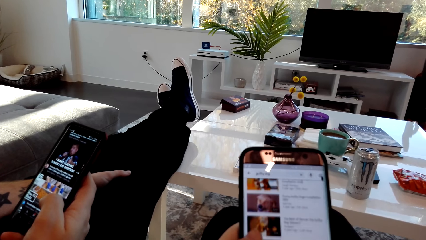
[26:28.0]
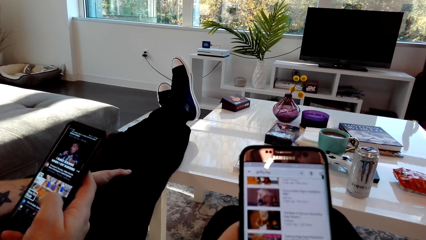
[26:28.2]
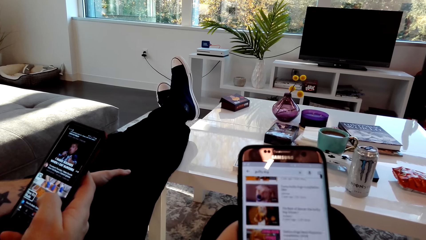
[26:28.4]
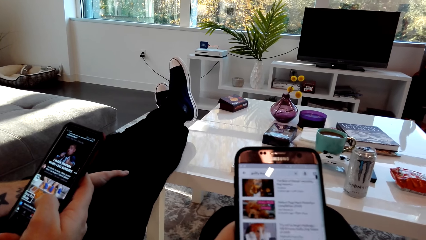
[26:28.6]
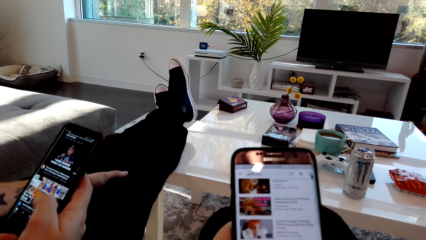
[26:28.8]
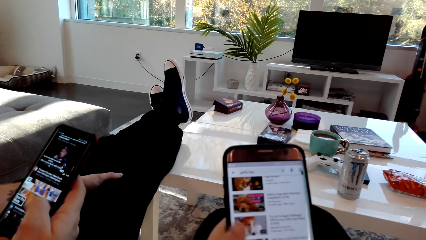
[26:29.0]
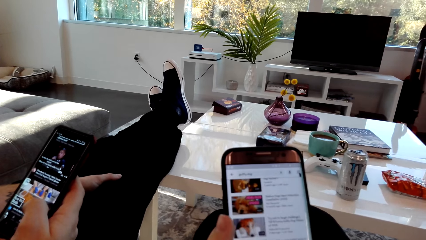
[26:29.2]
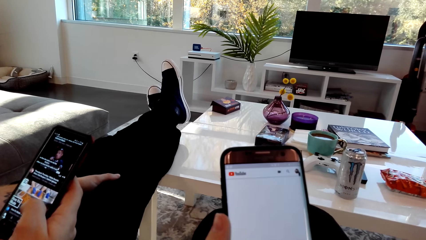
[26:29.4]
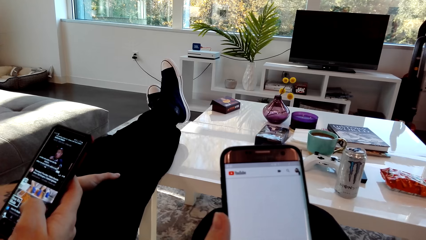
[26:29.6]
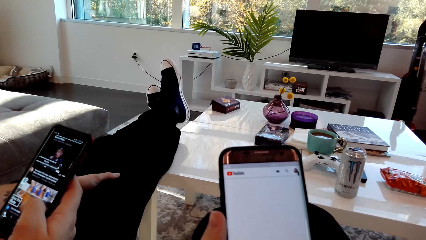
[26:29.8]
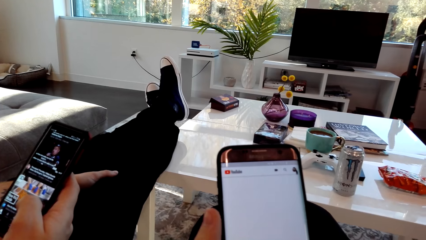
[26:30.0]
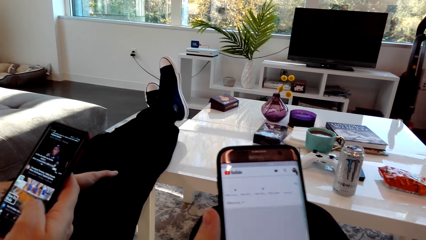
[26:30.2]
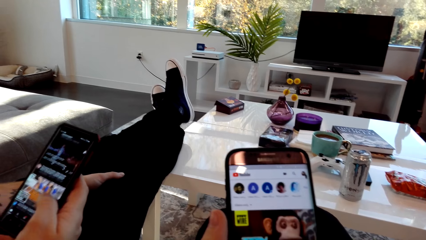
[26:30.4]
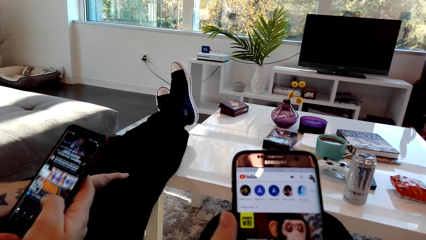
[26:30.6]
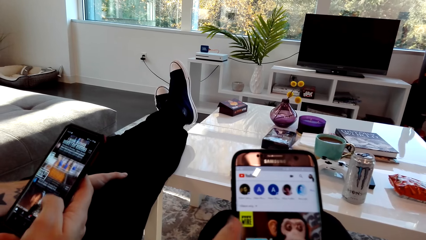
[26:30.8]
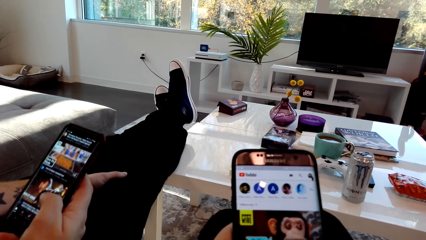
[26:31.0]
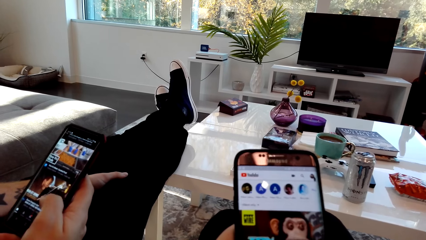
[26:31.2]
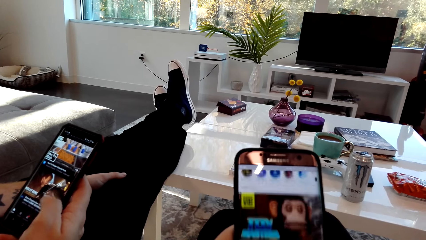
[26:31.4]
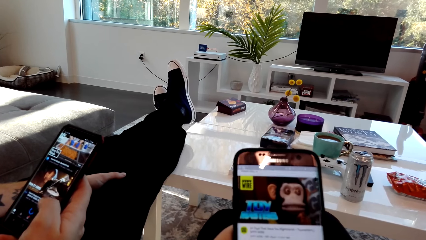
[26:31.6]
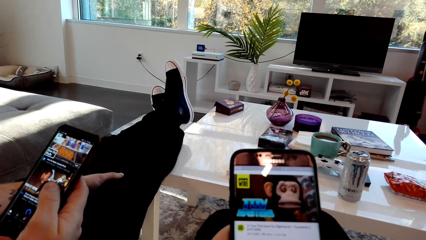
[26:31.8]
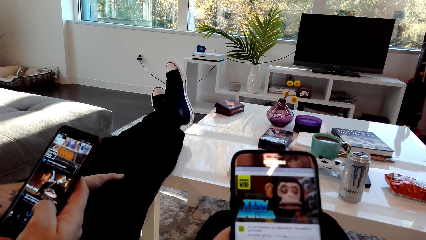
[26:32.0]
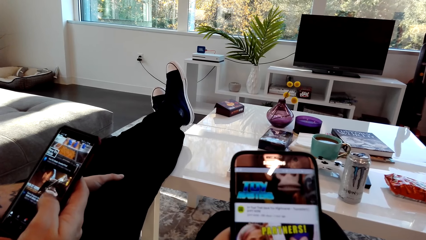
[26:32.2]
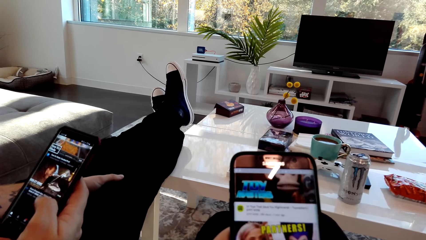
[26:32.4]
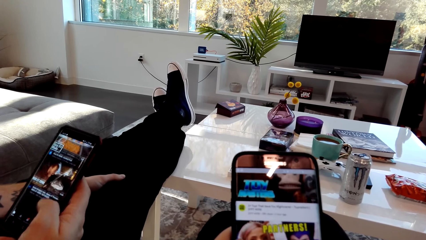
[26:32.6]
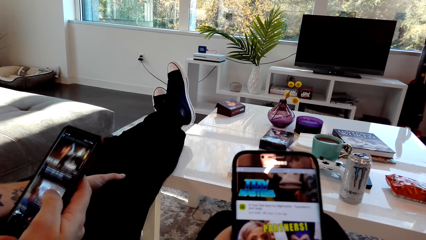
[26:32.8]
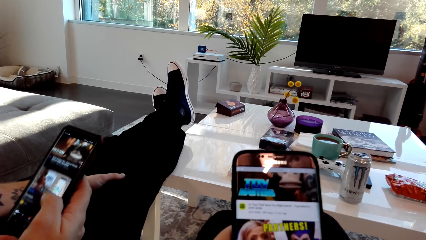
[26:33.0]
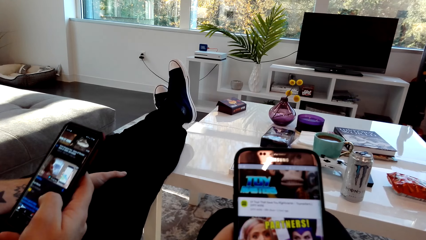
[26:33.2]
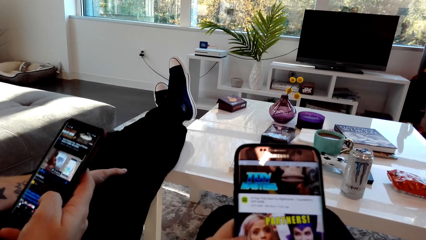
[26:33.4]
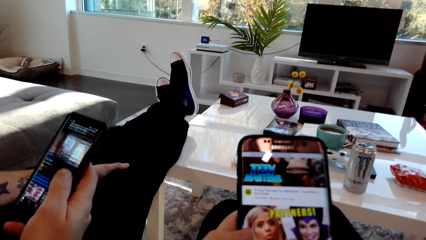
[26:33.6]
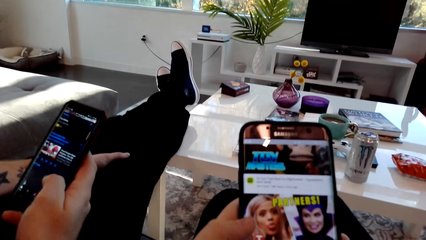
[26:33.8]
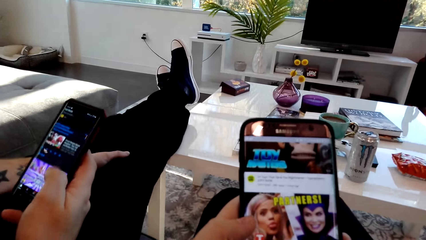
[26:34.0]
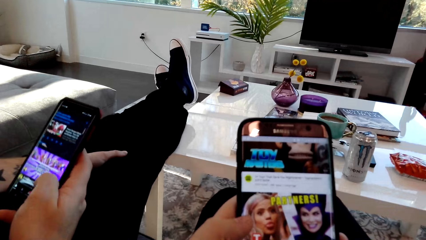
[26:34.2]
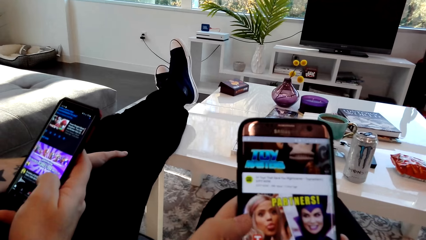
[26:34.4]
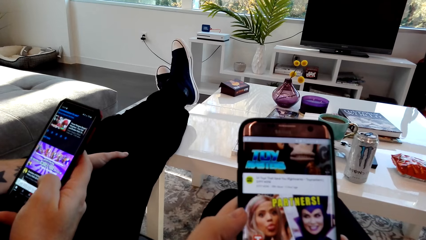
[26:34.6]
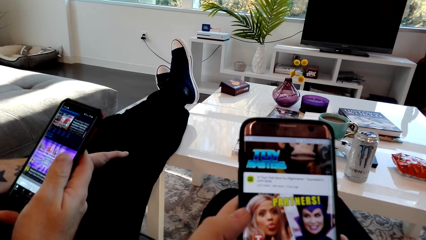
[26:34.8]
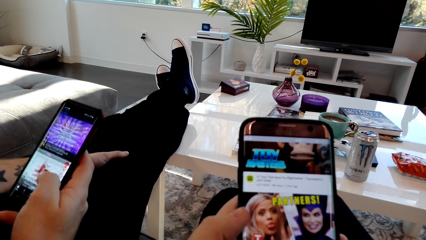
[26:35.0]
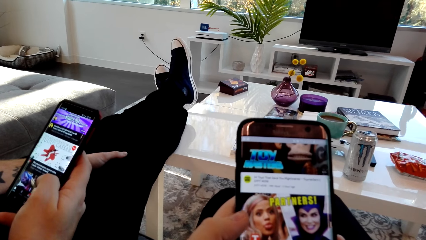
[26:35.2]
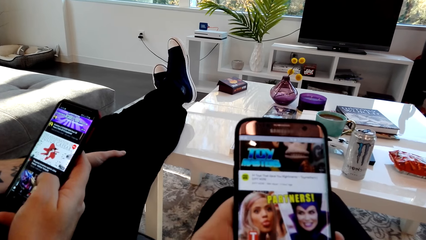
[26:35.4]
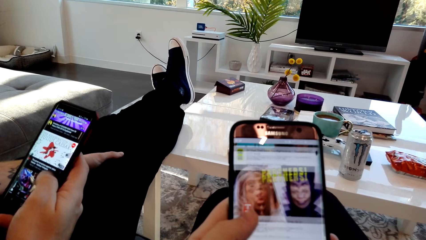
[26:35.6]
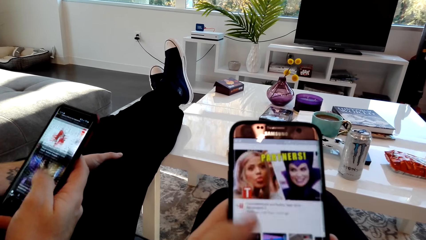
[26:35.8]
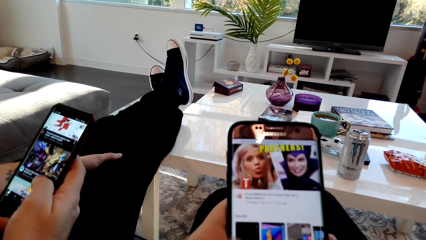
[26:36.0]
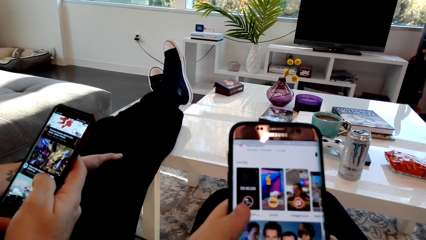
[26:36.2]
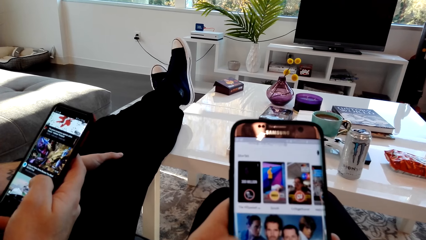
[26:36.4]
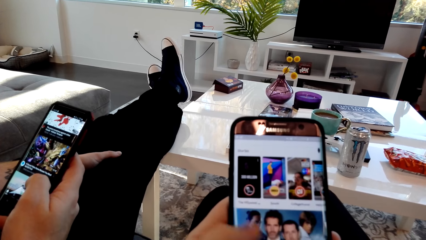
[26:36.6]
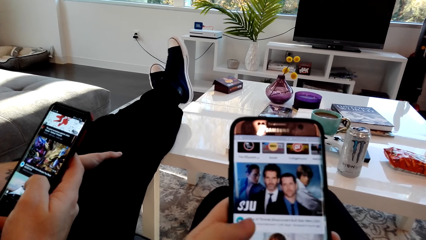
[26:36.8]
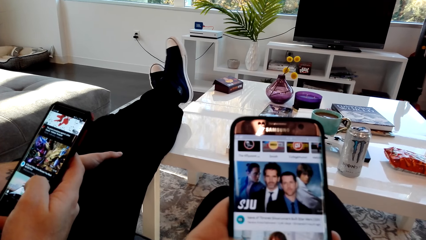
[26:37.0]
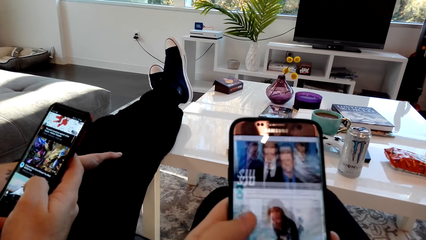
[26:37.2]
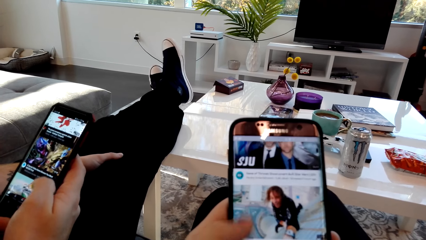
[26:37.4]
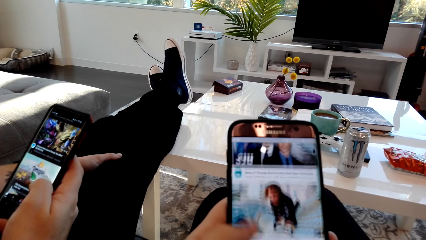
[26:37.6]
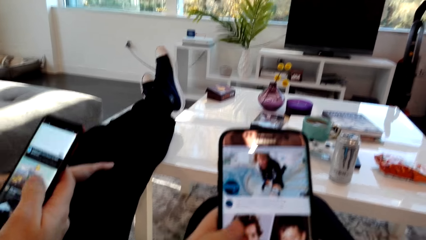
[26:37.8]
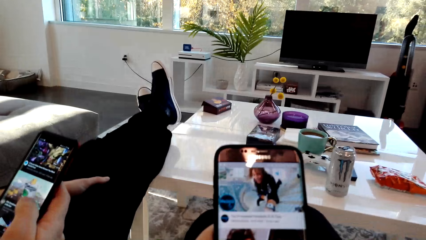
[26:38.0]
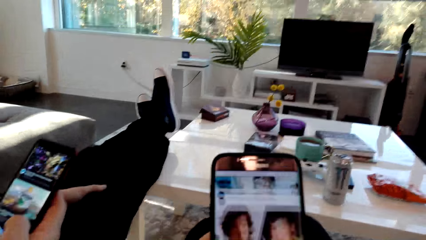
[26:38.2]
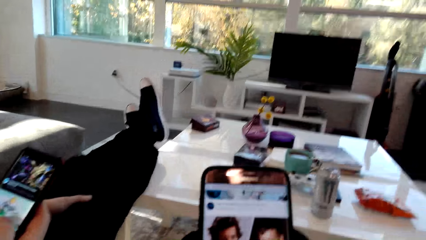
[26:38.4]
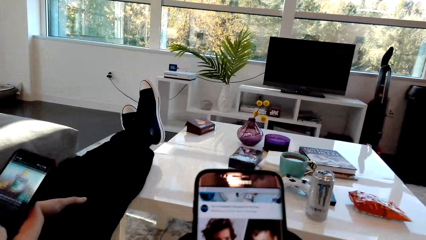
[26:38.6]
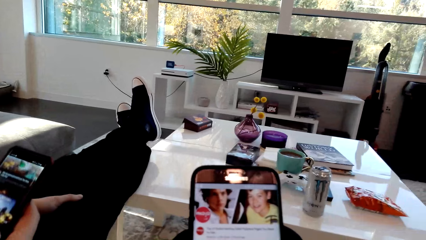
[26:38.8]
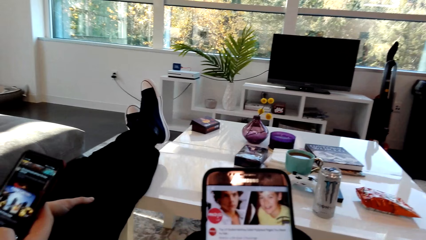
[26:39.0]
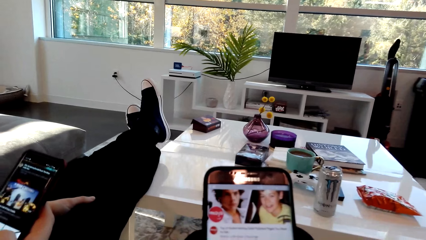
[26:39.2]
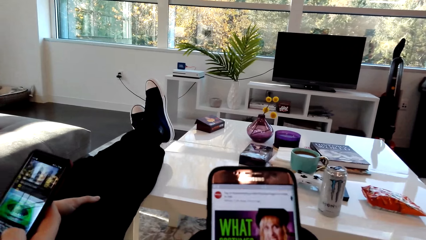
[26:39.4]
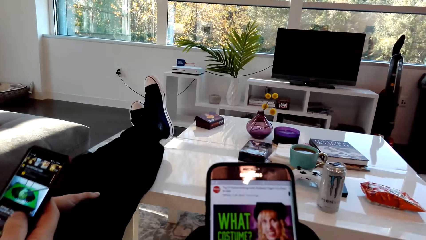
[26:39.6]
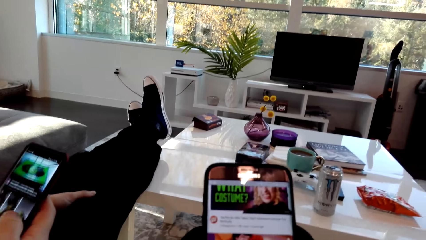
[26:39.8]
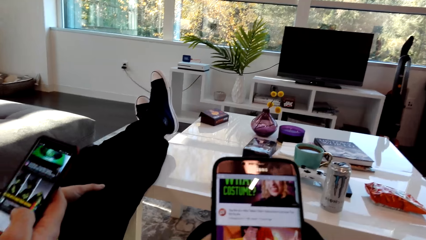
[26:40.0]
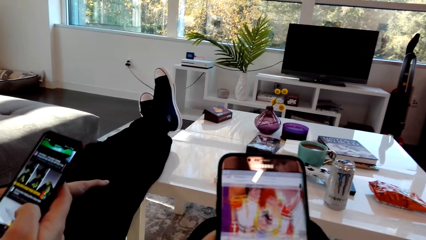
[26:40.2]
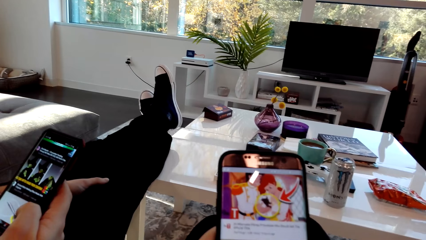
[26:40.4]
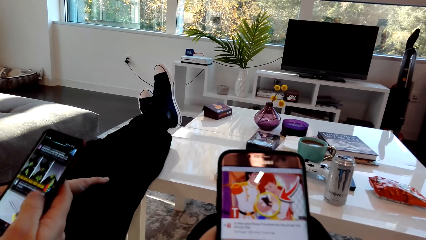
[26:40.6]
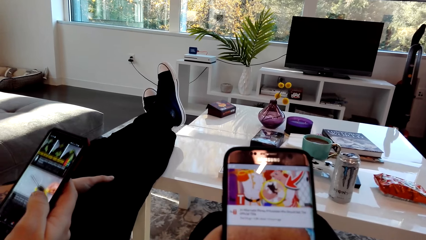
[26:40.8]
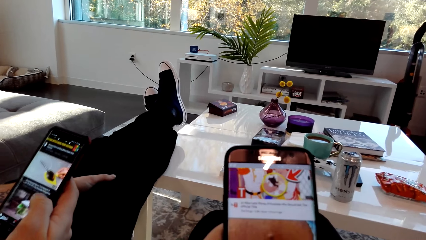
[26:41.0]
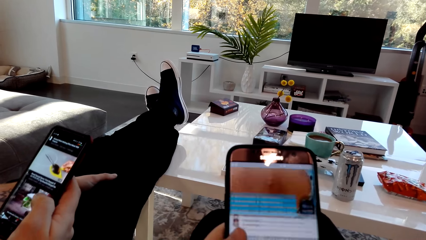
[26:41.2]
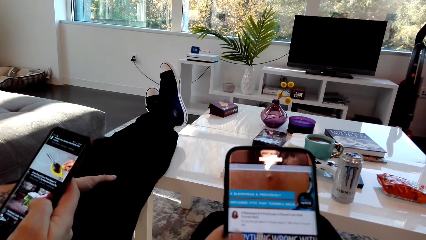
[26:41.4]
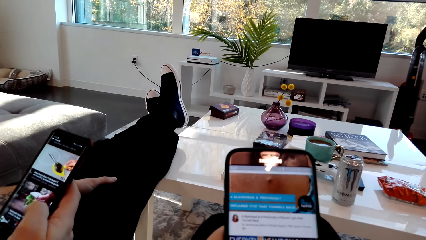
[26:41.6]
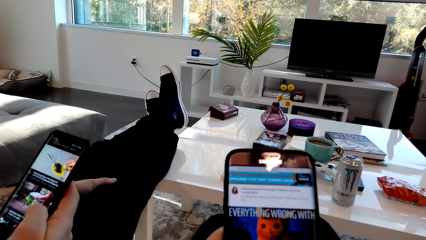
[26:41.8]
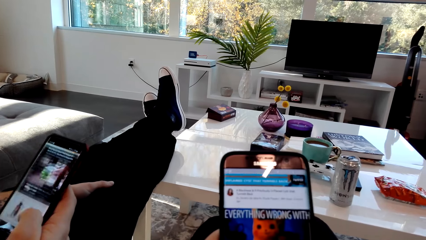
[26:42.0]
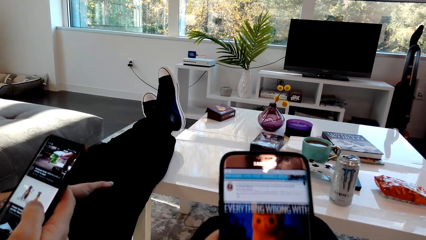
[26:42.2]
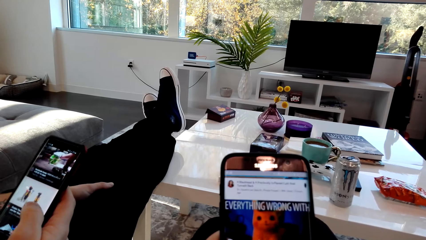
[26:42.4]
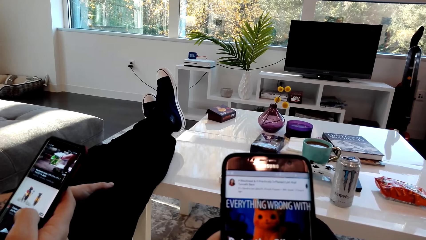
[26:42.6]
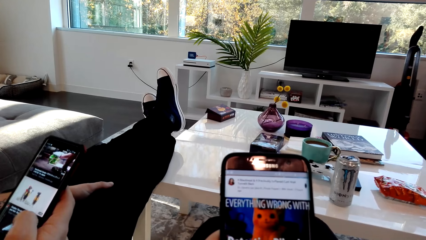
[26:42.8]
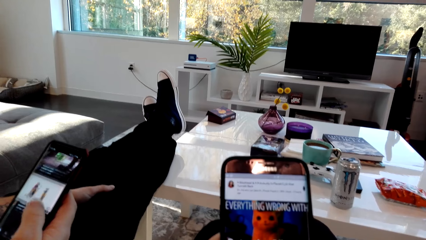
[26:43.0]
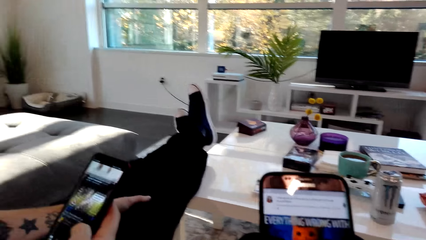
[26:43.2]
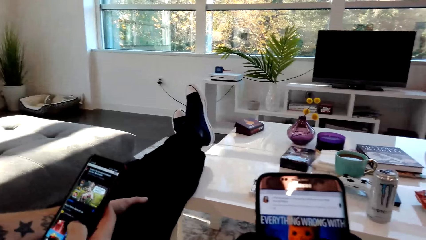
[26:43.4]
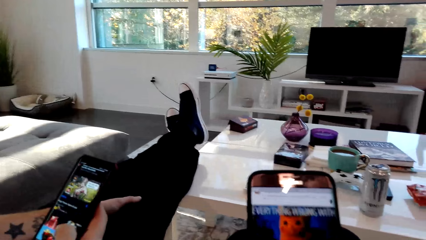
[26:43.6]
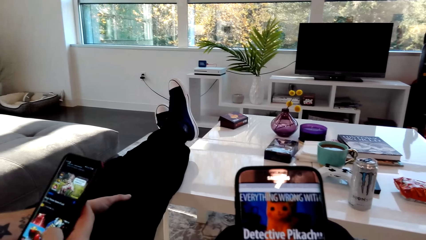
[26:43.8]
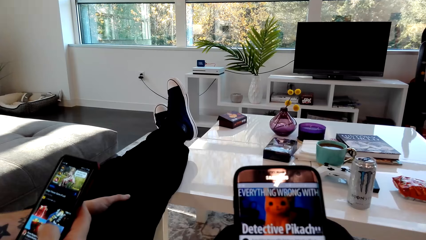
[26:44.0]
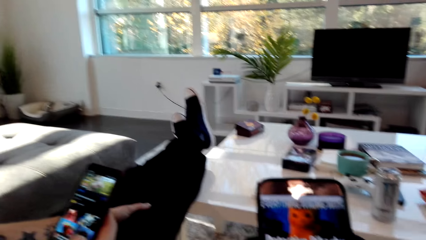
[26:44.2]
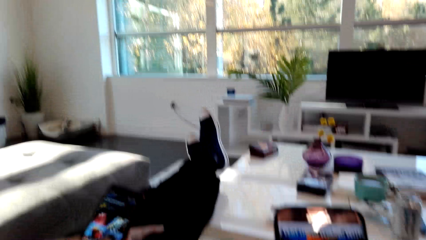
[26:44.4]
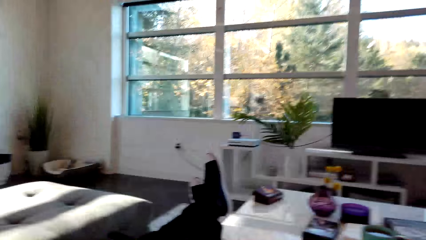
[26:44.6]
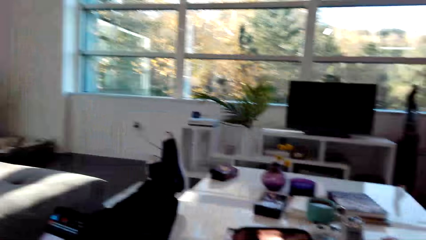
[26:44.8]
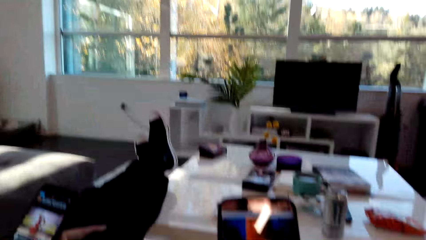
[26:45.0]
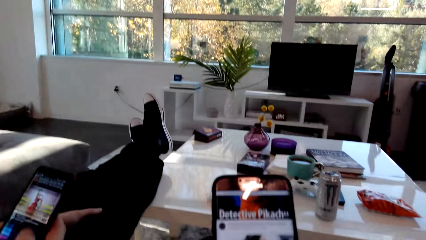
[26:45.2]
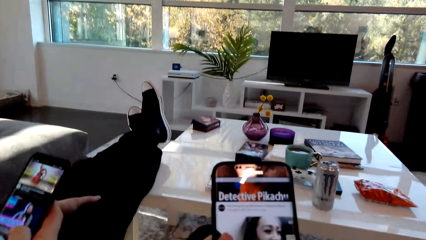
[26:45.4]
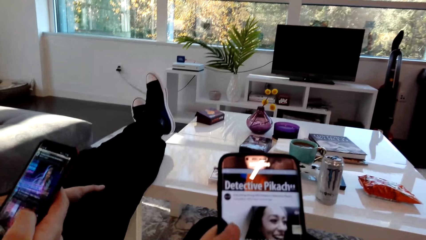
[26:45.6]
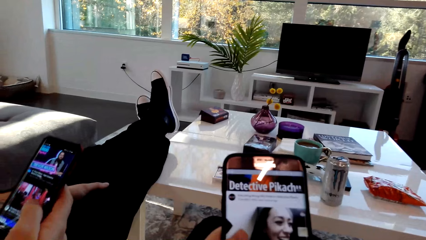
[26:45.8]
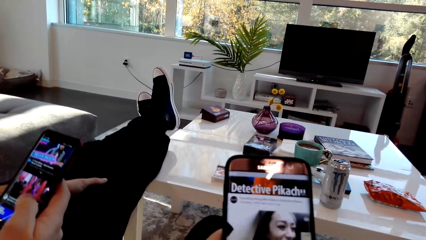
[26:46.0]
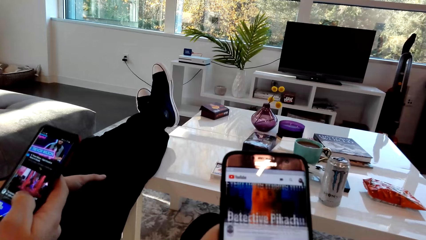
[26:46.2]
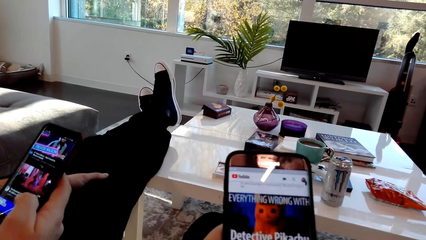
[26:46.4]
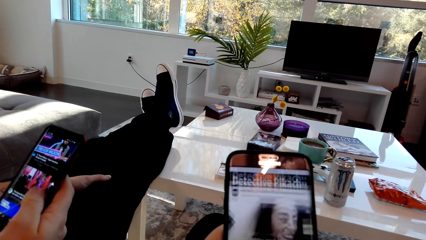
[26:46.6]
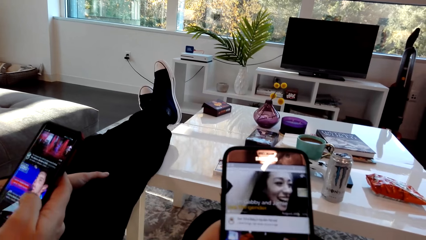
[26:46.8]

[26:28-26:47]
The camera wearer dialogs with a person. They scrawl at the phone.
